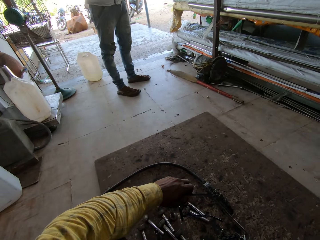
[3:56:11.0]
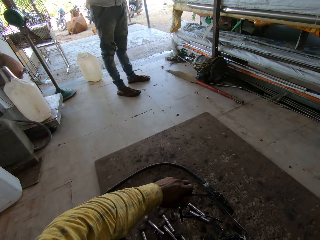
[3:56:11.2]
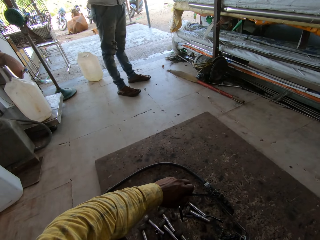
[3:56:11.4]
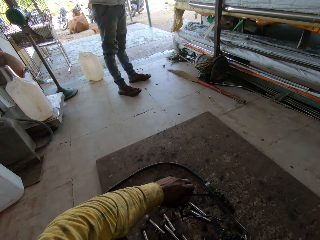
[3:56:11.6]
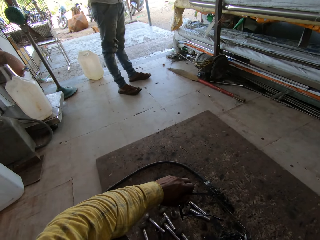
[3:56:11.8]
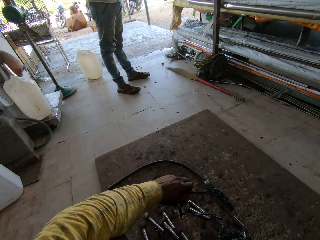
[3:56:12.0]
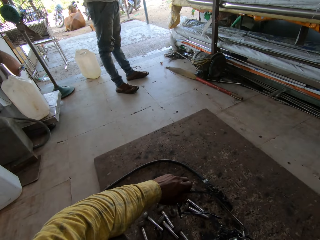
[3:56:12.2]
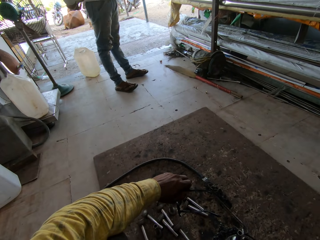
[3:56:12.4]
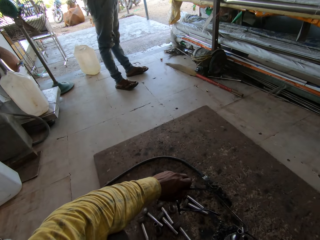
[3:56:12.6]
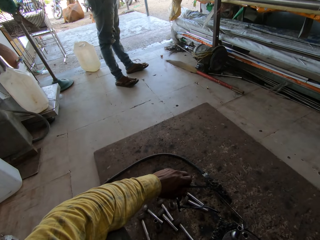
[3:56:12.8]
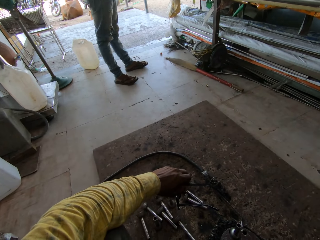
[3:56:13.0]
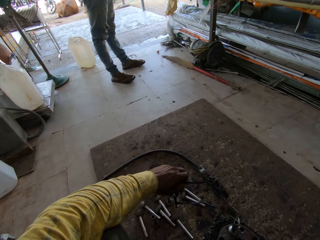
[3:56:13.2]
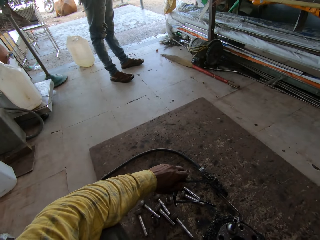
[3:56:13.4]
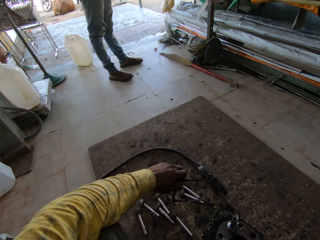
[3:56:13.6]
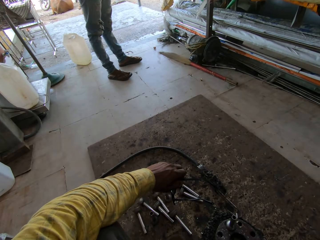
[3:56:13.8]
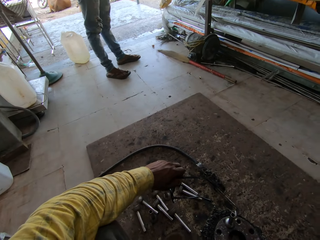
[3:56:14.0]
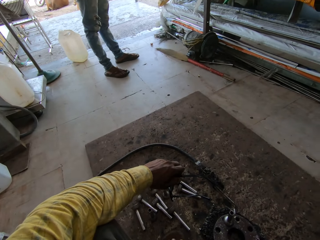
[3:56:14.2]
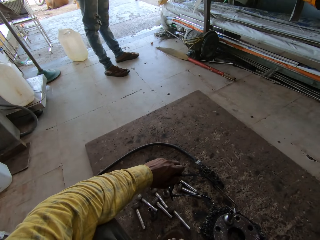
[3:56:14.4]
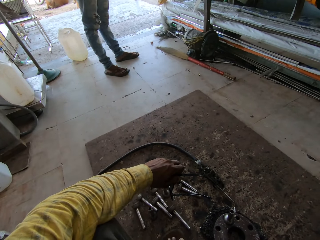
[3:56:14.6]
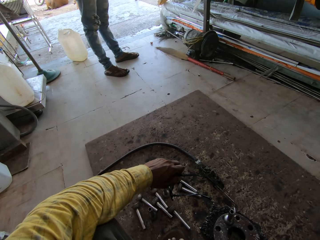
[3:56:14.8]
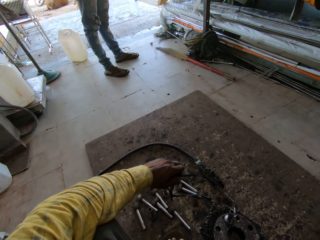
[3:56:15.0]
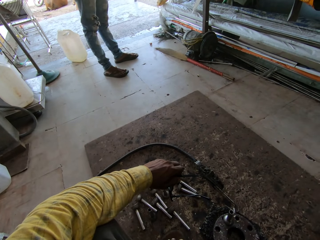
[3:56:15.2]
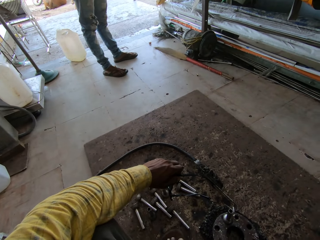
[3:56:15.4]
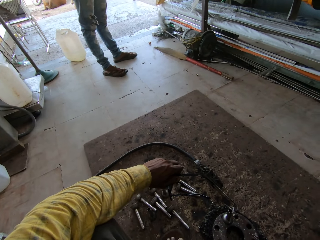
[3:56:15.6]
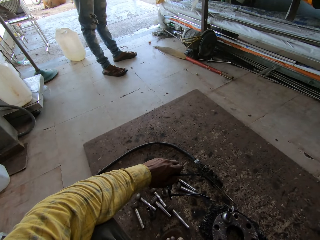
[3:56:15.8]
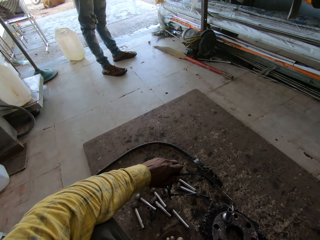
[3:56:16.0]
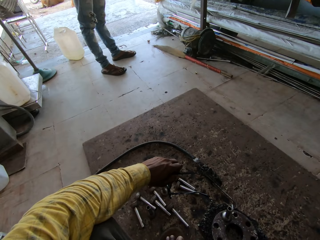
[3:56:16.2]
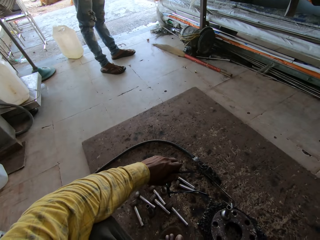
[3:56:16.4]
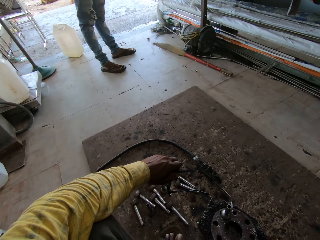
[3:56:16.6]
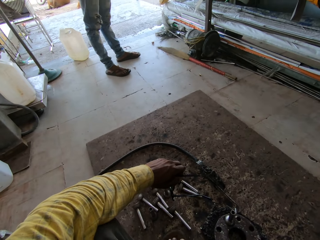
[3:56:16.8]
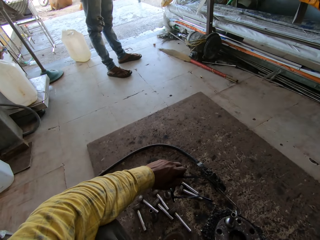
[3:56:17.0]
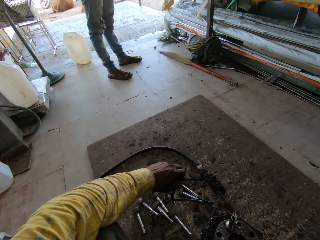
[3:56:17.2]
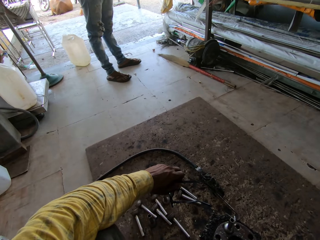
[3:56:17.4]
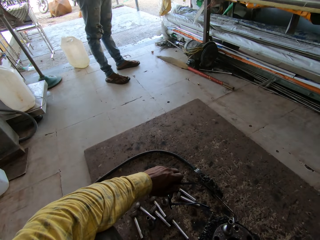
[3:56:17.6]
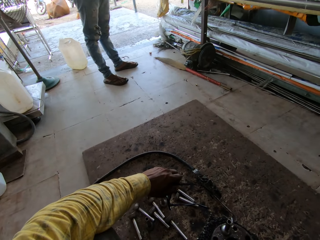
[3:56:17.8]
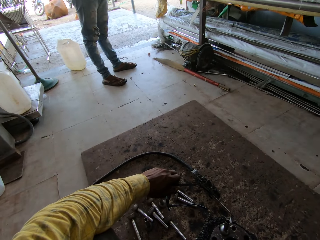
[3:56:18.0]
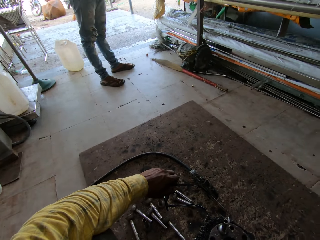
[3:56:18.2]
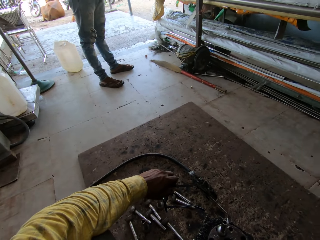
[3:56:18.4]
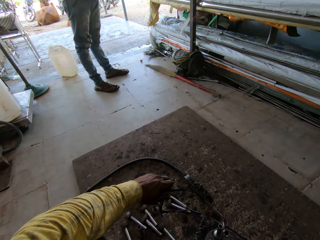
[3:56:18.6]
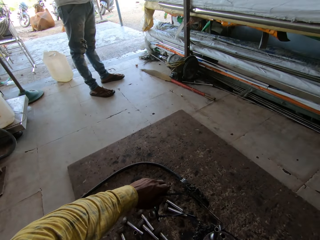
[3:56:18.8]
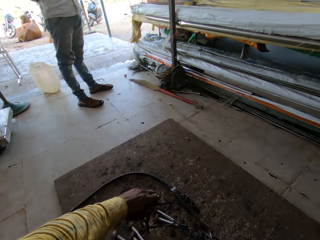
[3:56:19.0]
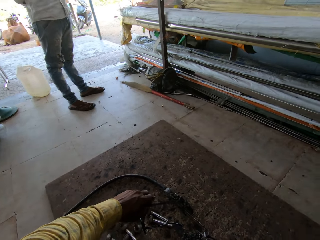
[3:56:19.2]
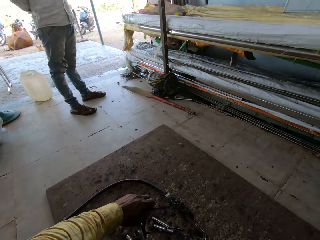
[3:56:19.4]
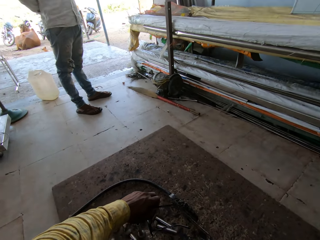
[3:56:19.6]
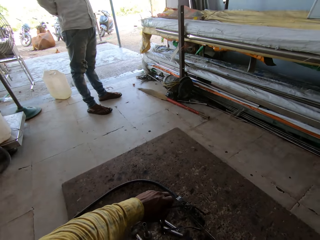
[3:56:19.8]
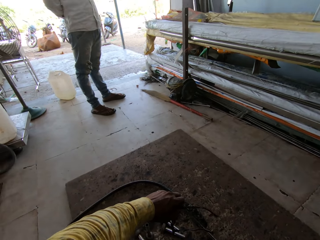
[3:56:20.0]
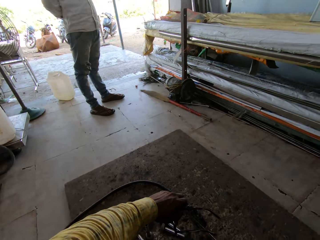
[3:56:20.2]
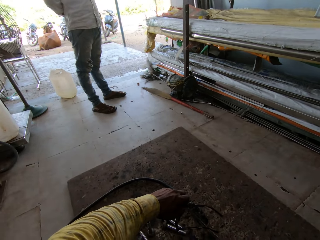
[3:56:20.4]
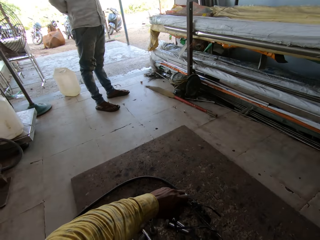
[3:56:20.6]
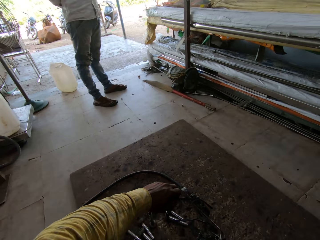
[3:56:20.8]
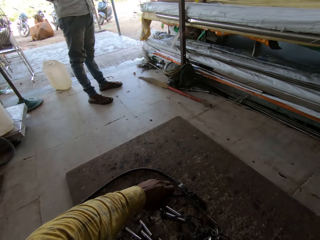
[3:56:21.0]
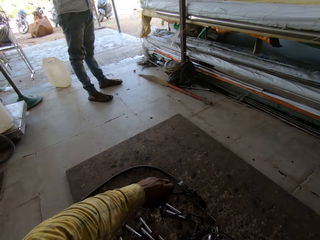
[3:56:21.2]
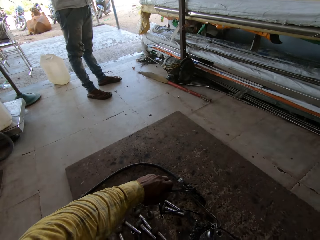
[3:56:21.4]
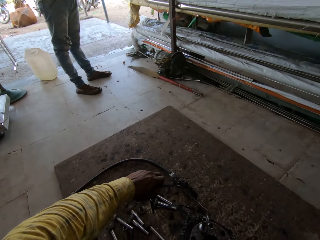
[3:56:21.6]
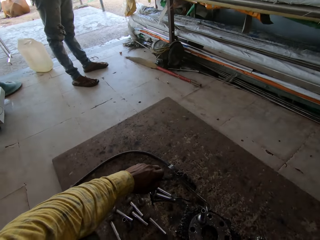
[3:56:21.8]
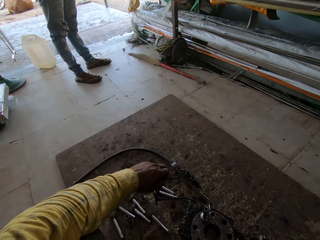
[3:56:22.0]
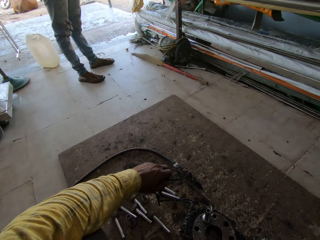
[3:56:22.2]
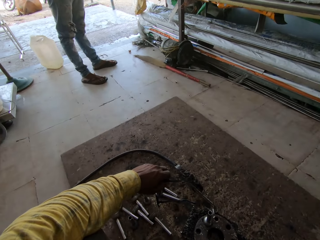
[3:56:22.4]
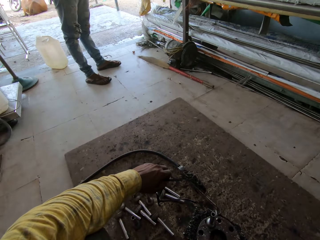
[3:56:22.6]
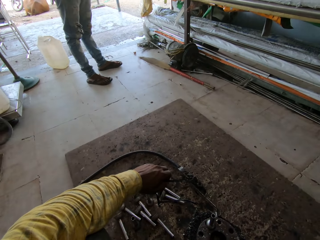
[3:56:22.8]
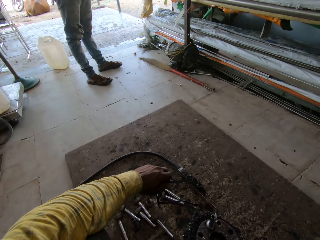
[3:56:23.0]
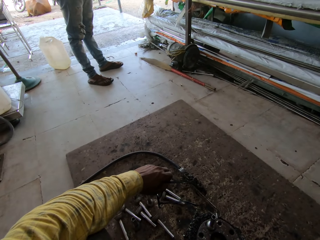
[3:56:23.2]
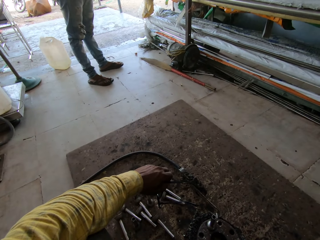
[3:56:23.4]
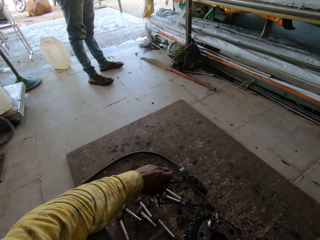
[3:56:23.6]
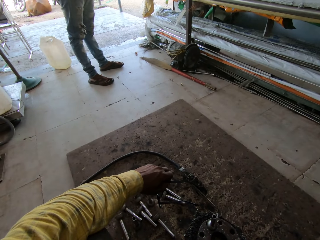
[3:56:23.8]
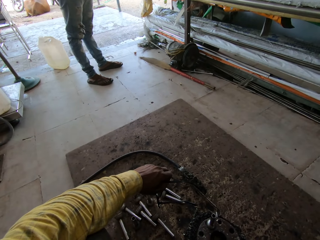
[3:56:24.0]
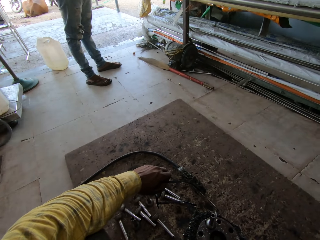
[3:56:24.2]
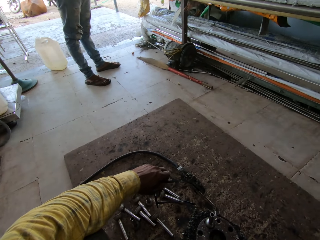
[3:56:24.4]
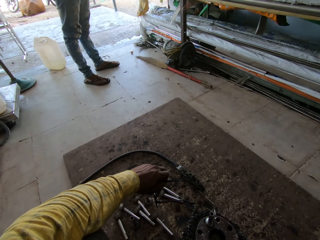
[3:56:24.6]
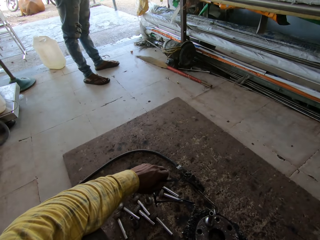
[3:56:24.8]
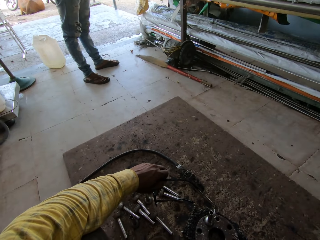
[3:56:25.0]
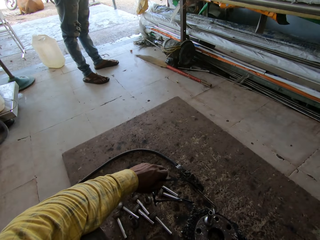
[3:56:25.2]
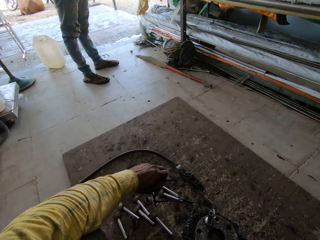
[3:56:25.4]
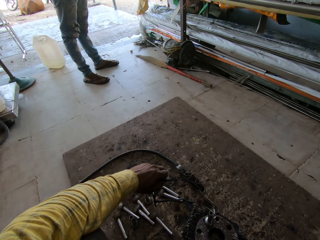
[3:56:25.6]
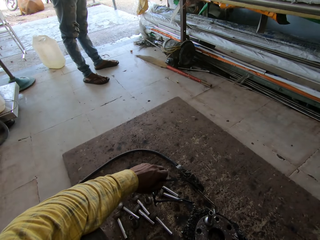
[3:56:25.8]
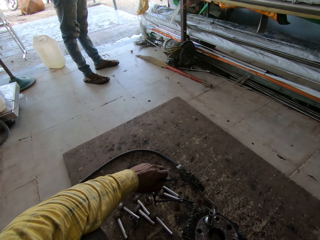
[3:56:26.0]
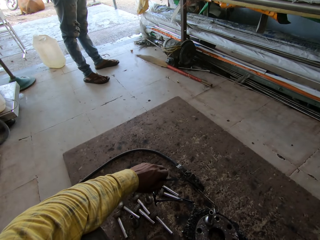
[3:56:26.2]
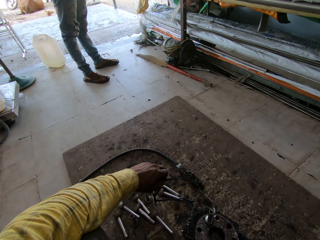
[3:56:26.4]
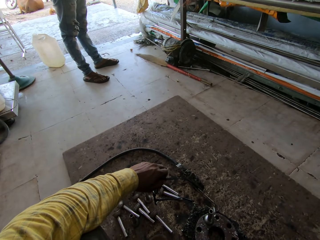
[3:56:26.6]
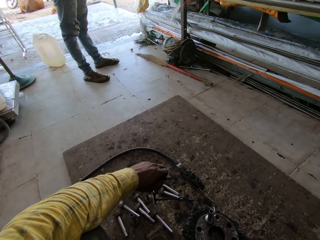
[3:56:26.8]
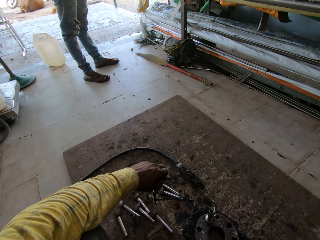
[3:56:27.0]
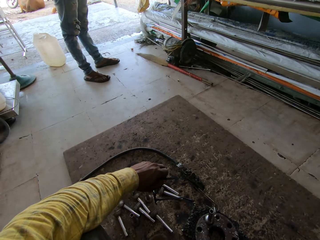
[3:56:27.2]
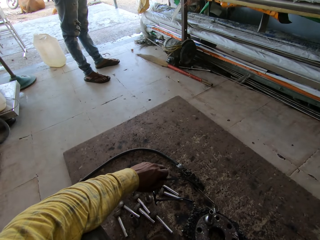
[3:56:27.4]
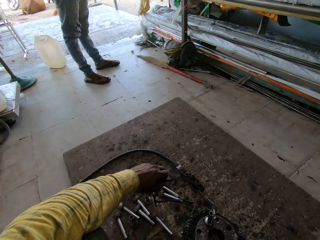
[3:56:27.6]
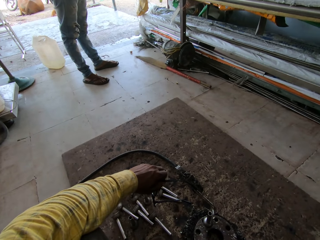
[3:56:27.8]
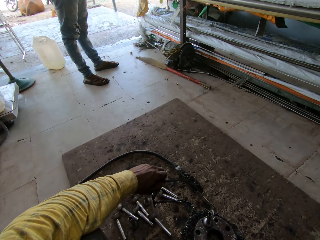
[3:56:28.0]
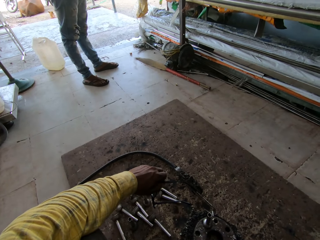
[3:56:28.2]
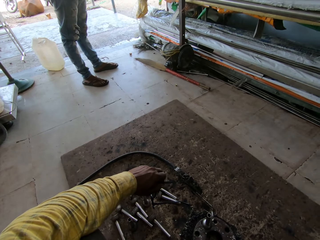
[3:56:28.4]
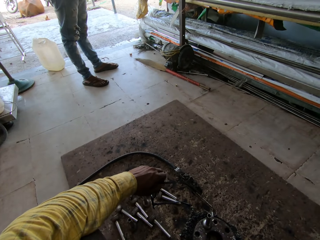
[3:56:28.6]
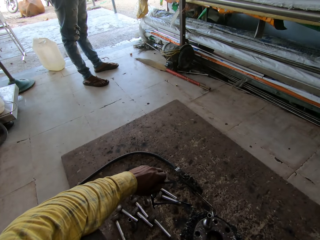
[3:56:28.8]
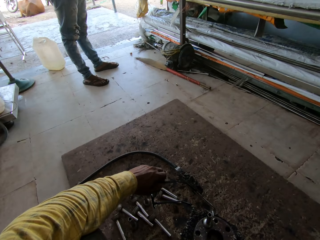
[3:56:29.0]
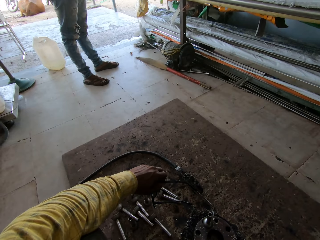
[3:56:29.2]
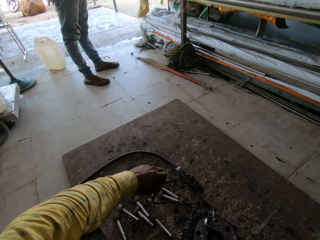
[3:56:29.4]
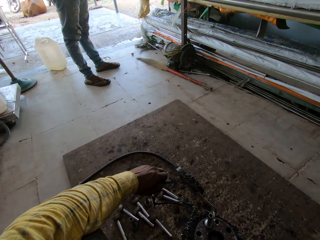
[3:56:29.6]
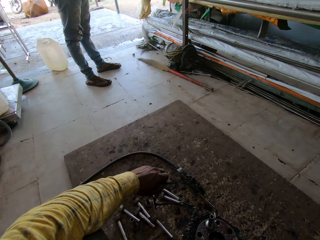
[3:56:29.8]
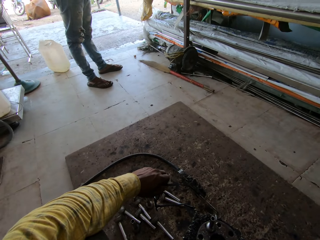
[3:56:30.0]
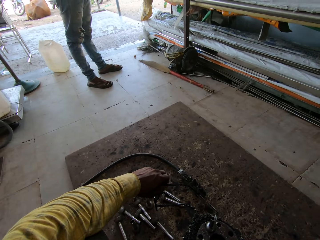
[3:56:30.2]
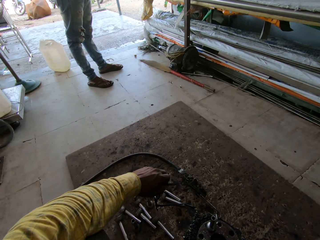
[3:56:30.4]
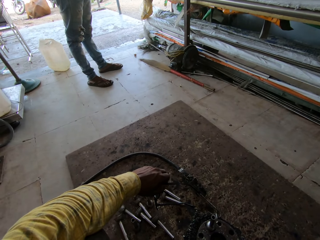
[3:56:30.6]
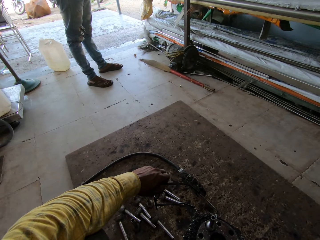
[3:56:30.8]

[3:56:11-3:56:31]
A person walks around. The camera wearer speaks on a phone. The person moves a hand. The camera wearer looks around, speaks on the phone, moves a hand, and speaks on the phone.

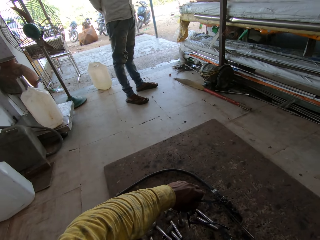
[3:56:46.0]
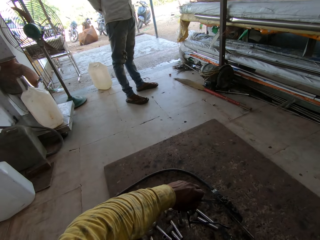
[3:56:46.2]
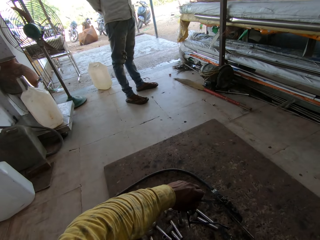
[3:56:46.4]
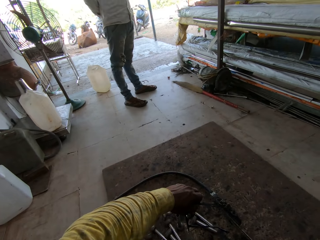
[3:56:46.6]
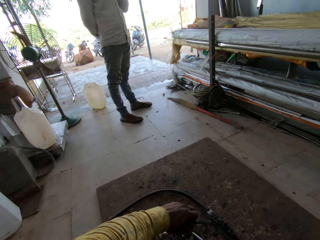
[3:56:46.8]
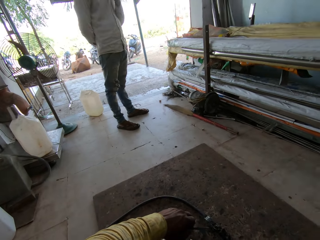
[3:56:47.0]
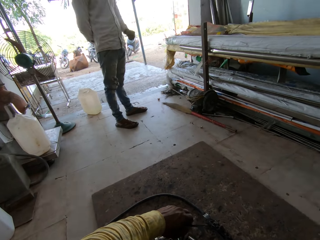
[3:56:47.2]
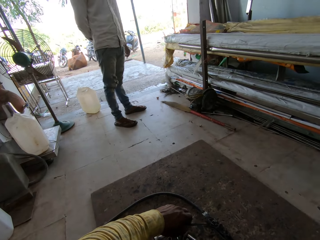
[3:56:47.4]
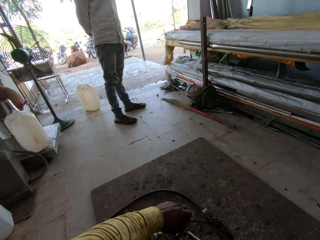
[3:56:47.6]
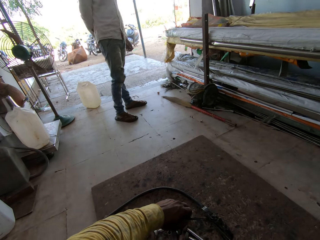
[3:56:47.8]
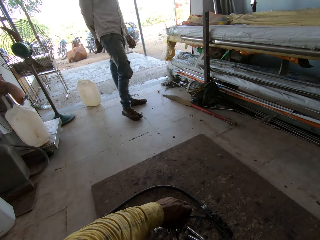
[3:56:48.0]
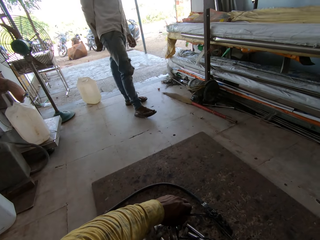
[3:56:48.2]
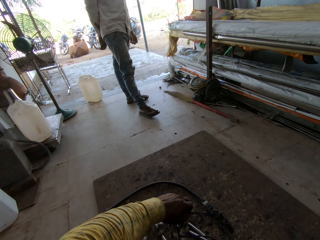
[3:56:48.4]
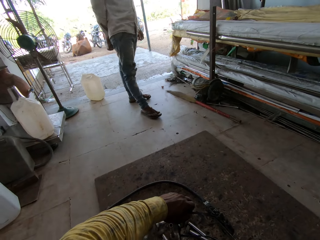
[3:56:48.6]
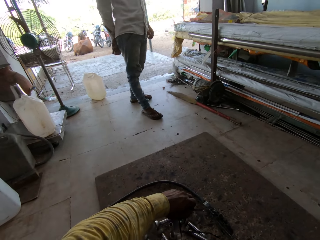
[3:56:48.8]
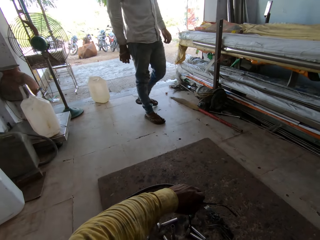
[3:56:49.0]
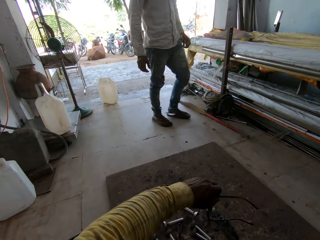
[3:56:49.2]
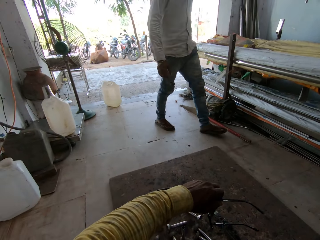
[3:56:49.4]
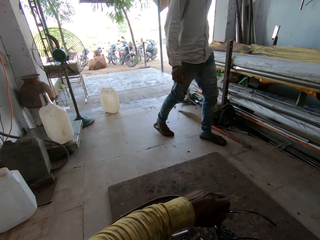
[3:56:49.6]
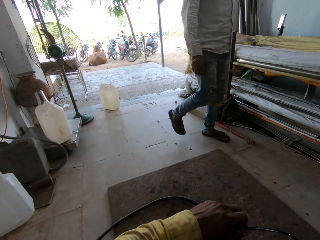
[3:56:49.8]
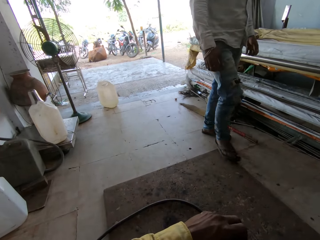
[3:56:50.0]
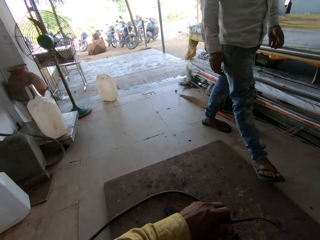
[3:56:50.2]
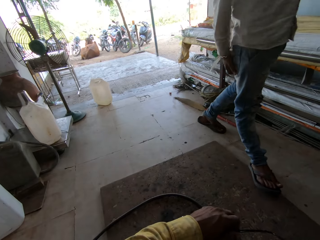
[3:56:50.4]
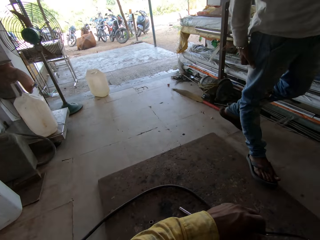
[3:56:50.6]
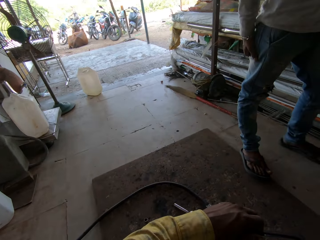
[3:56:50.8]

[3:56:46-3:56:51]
A person moves a hand and walks around. The camera wearer moves a hand.
